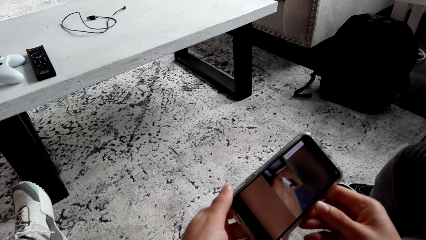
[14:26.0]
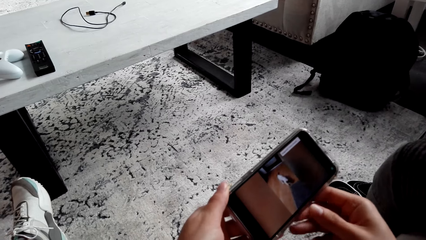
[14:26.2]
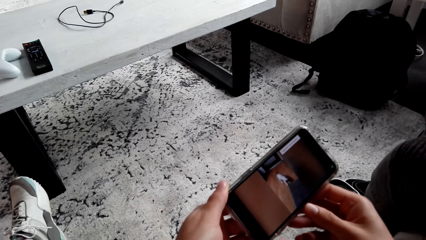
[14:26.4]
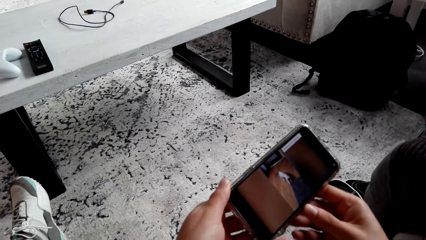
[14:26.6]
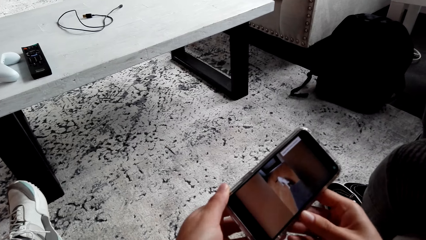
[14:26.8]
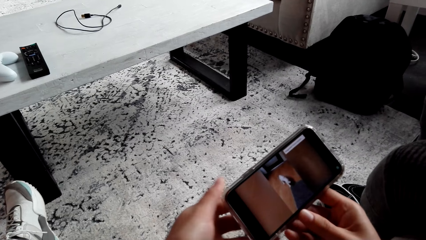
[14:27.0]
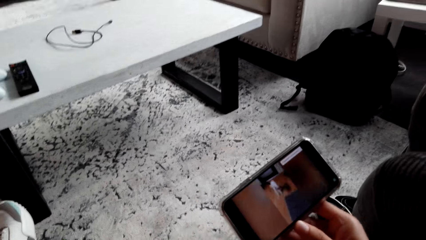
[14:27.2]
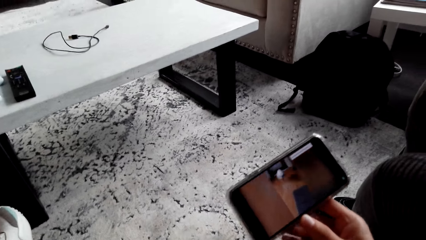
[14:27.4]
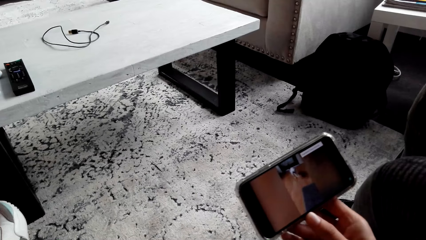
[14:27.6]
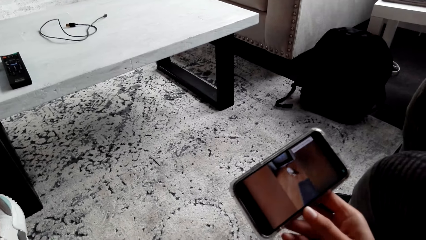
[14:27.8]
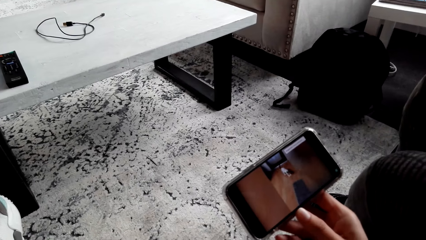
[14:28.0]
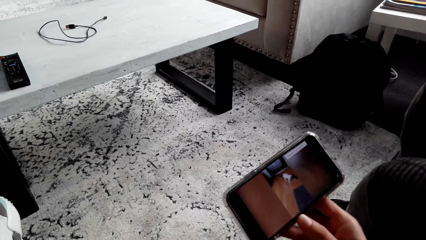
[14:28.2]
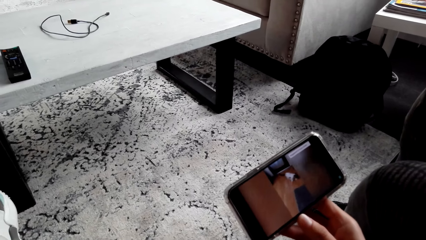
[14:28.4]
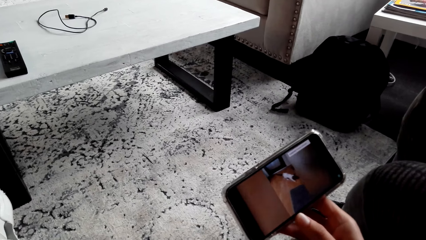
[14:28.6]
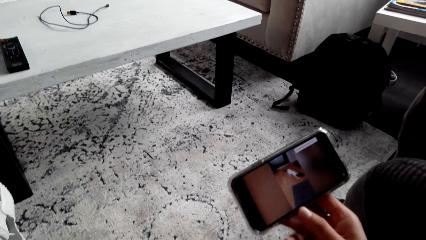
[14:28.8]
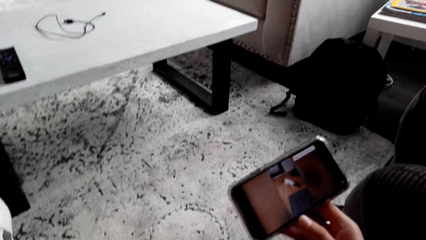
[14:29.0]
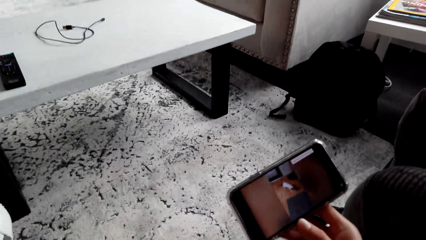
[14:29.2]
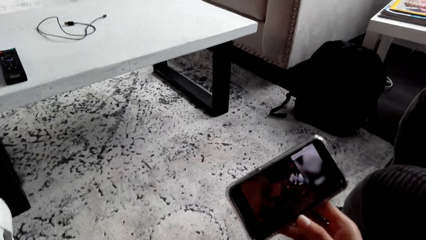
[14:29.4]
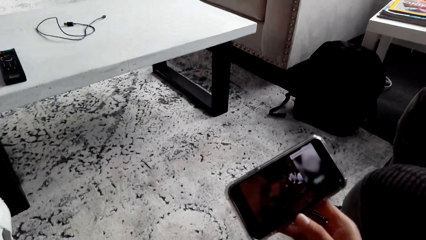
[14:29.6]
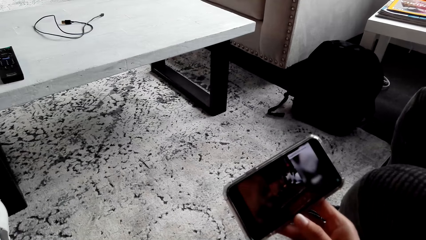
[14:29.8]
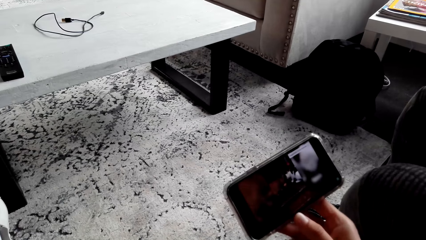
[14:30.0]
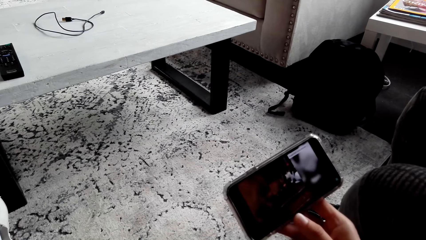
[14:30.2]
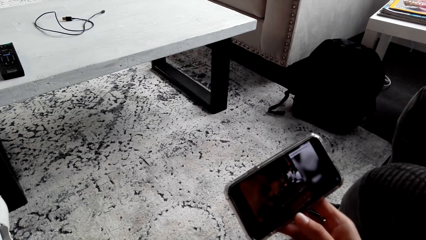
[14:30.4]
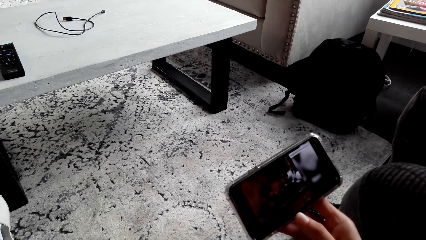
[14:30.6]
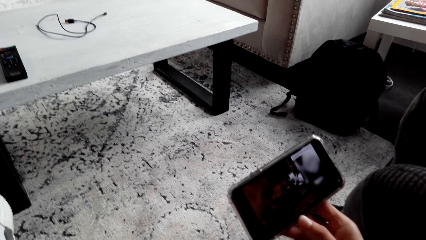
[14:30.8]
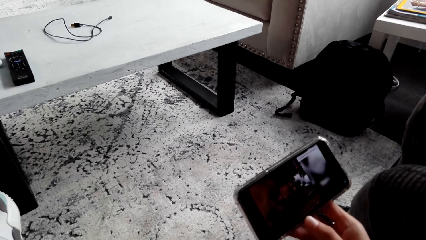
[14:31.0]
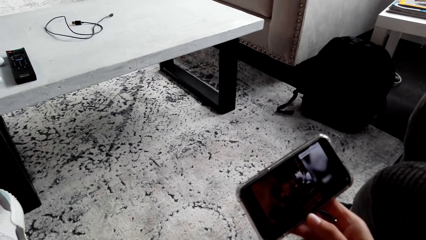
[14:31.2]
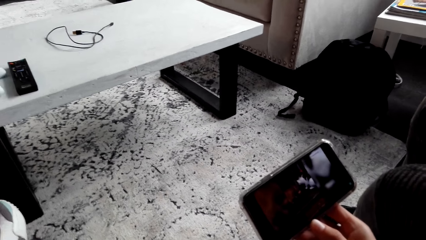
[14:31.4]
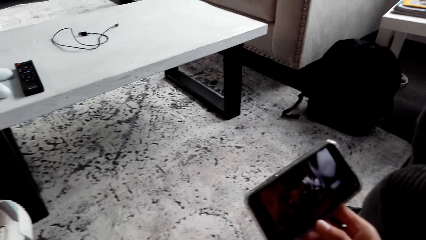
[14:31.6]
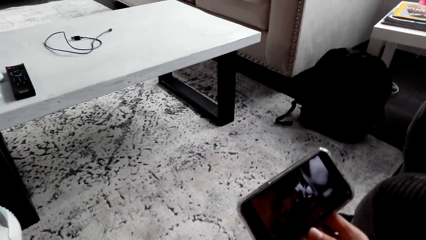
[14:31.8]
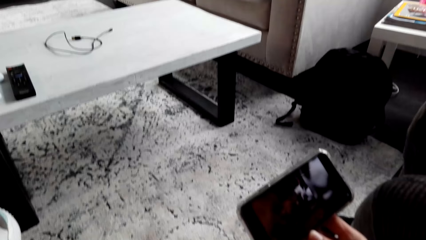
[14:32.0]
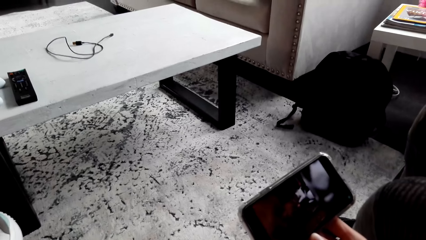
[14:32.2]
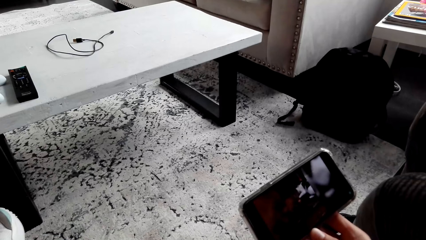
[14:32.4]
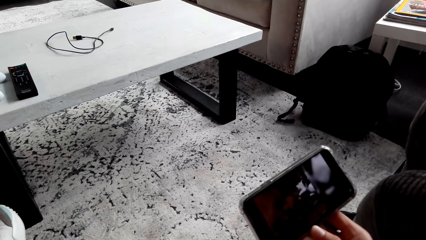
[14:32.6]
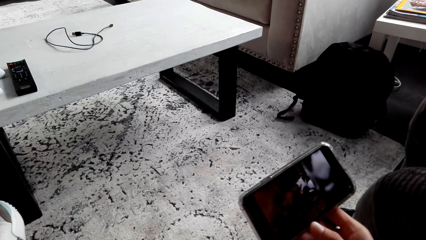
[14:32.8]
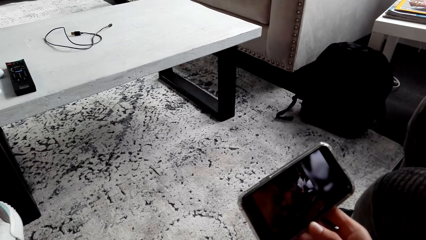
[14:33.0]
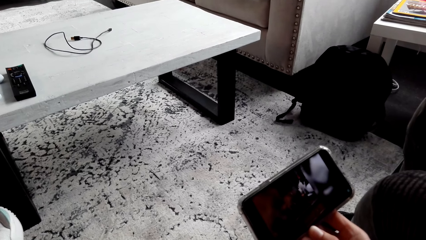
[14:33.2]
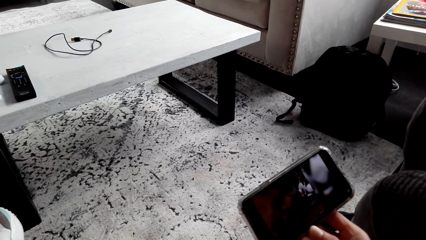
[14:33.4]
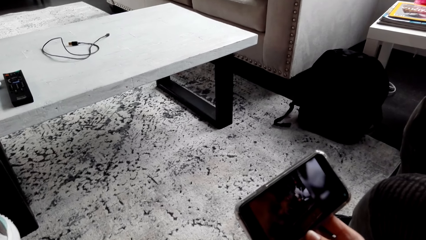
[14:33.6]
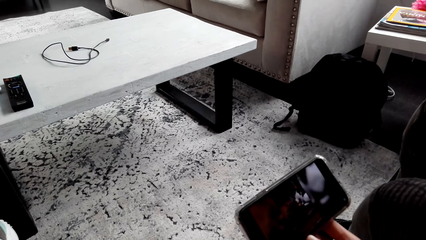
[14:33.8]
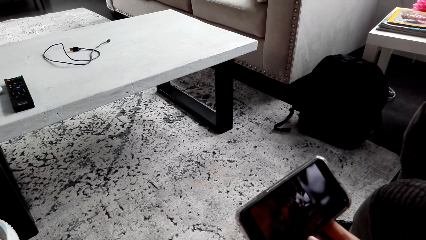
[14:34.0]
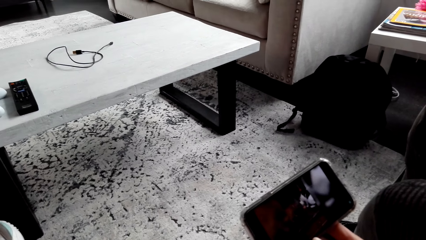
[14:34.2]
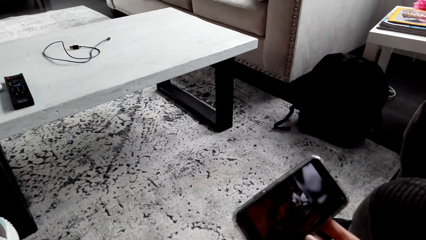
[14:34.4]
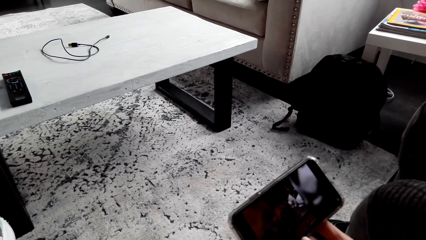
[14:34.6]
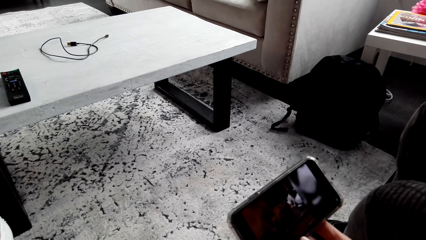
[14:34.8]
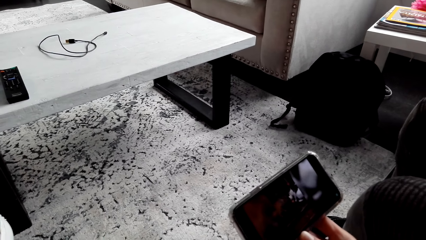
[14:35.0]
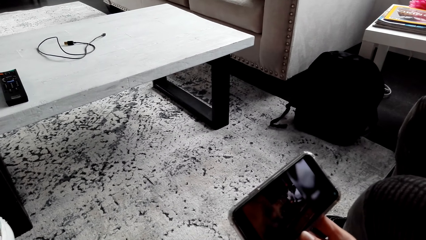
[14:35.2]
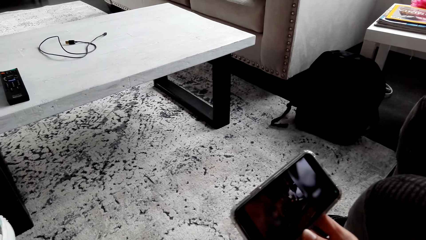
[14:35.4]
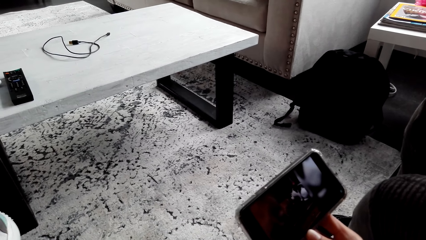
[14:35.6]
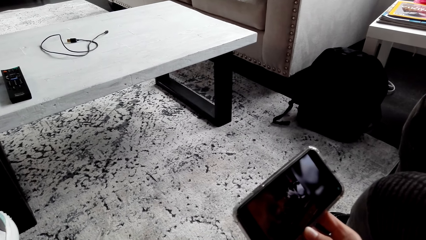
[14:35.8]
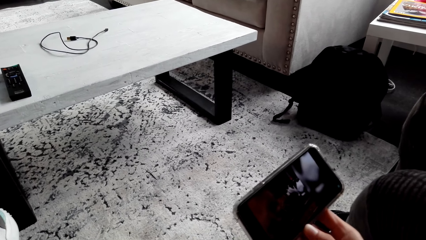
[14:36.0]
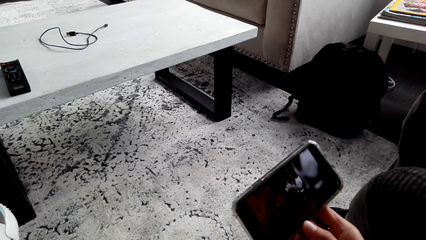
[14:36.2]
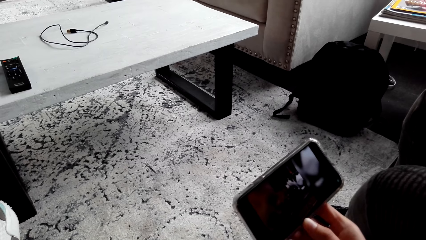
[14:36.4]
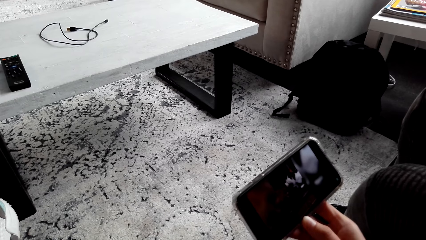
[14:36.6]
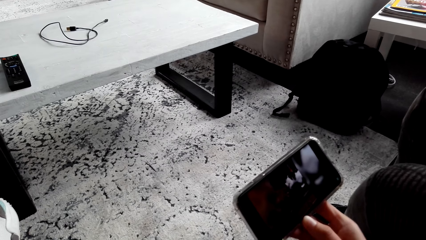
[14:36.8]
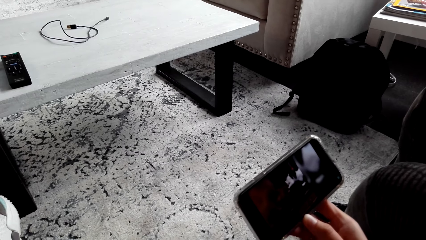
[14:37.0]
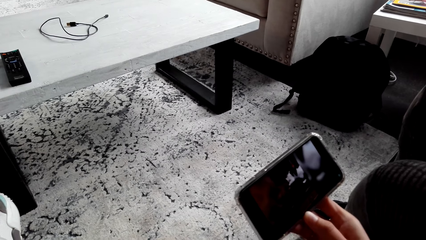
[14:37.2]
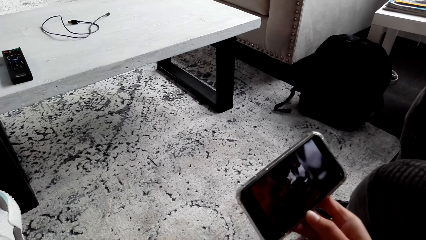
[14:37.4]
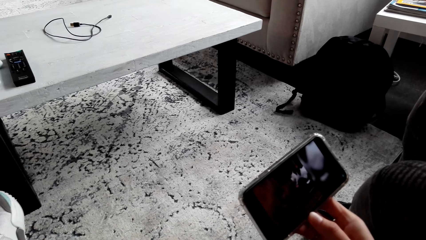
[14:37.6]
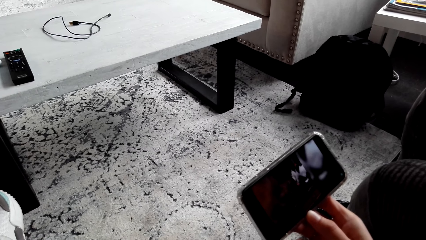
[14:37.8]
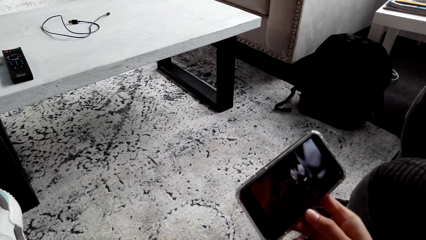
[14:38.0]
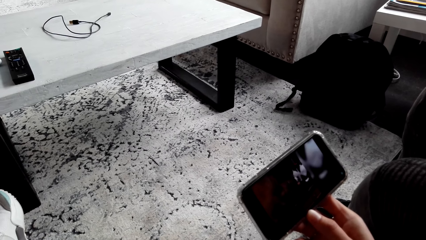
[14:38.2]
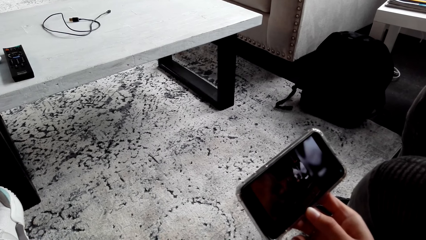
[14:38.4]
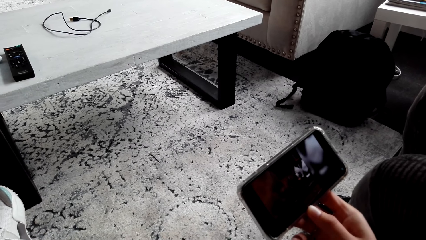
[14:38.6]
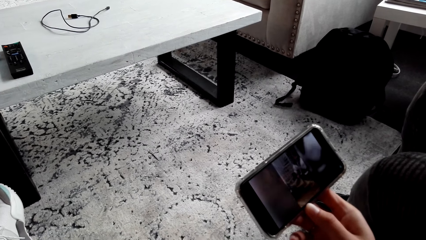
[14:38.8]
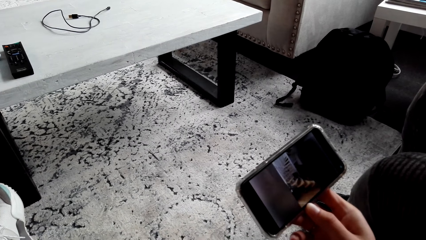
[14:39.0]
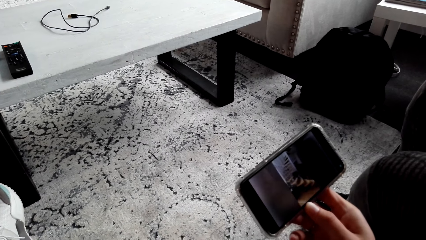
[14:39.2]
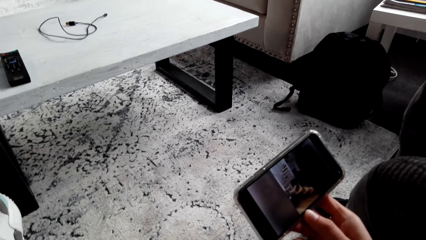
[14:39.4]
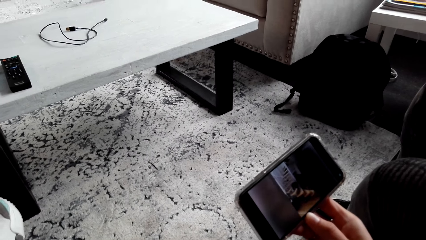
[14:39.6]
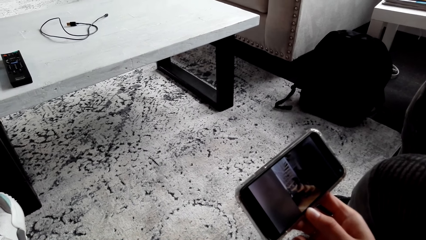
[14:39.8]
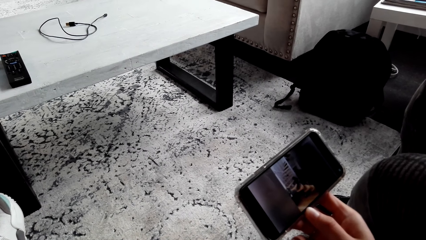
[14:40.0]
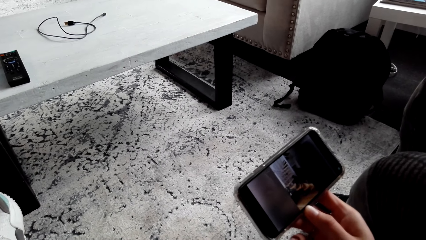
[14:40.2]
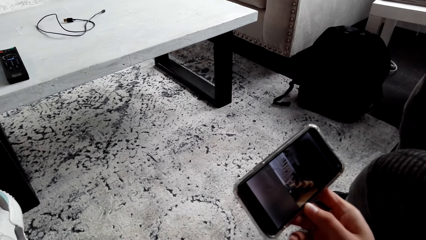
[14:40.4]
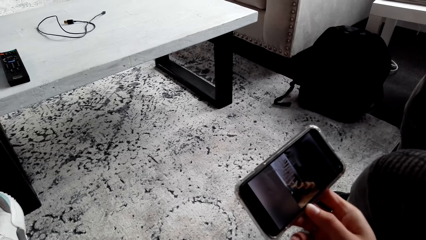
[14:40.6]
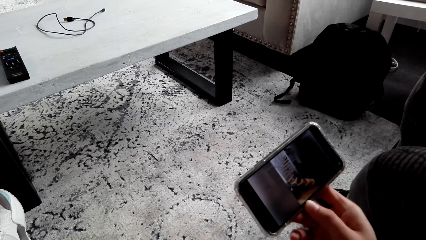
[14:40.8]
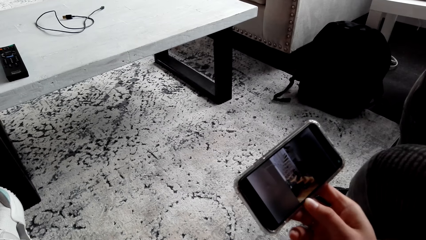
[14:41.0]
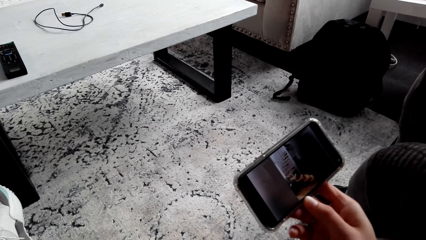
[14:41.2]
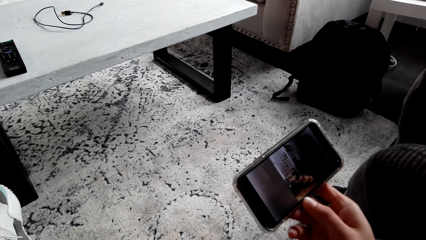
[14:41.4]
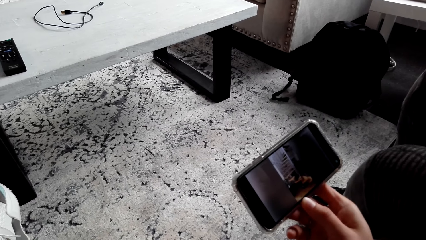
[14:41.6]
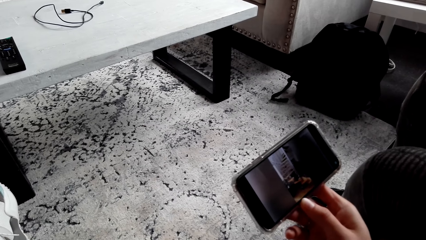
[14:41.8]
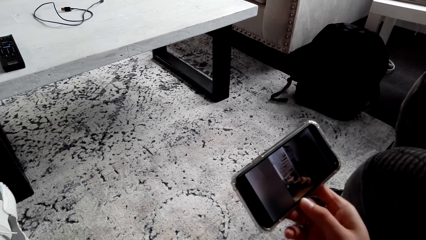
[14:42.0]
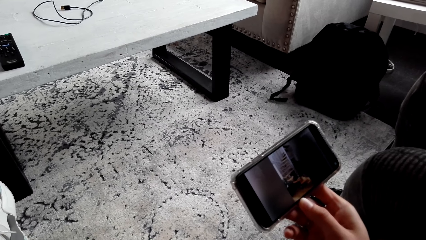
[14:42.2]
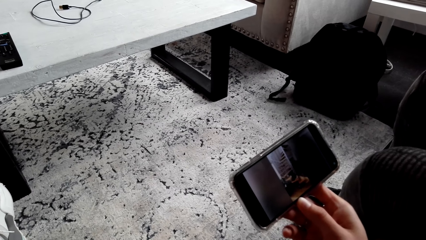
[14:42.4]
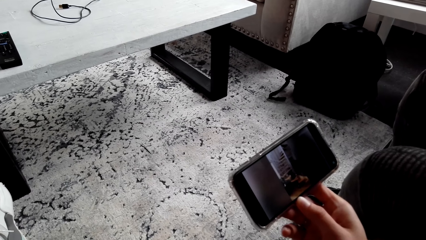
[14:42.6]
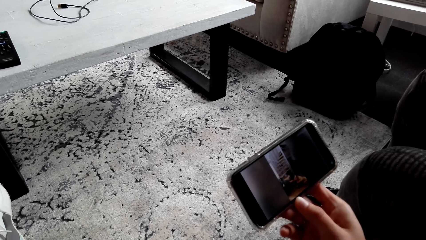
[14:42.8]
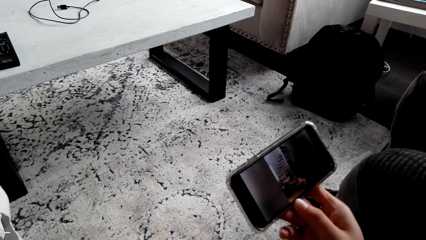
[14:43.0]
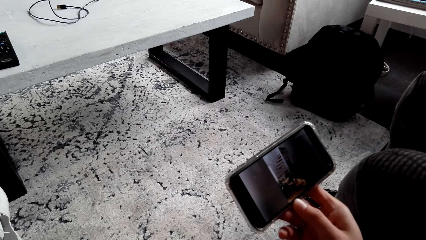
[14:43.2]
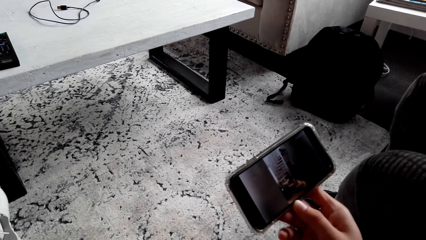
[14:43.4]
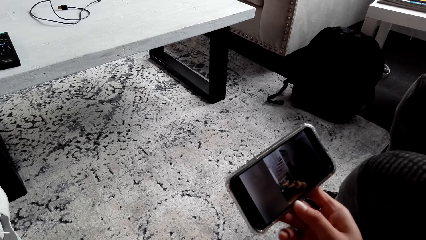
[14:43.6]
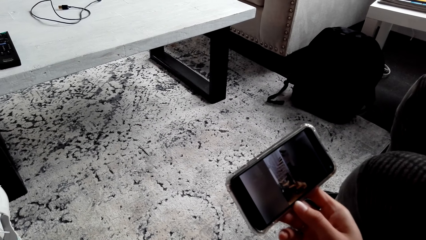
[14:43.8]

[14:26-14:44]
The camera wearer watches a video on the phone. They watch the video on the phone repeatedly.
